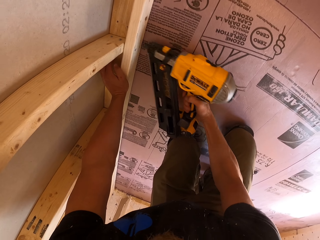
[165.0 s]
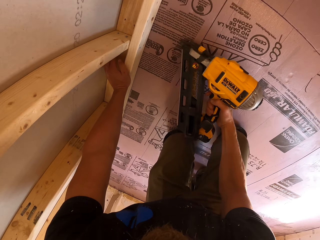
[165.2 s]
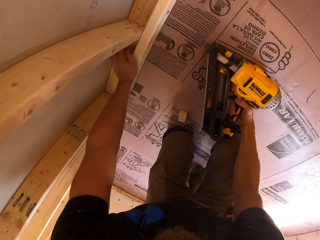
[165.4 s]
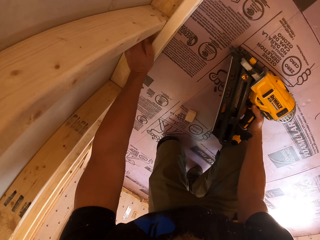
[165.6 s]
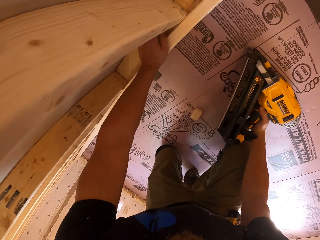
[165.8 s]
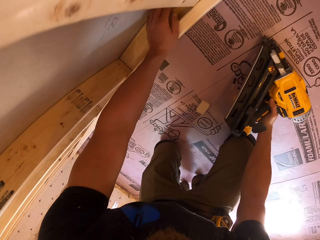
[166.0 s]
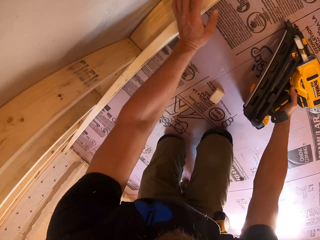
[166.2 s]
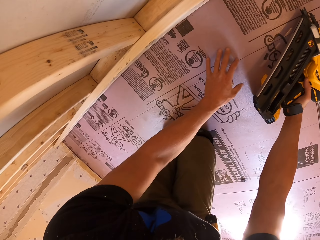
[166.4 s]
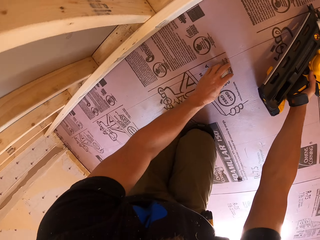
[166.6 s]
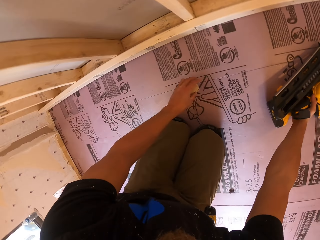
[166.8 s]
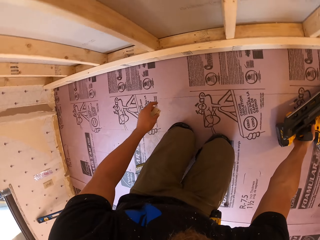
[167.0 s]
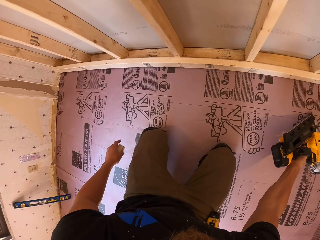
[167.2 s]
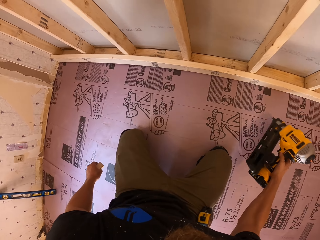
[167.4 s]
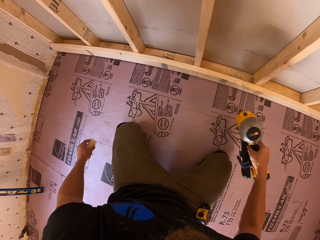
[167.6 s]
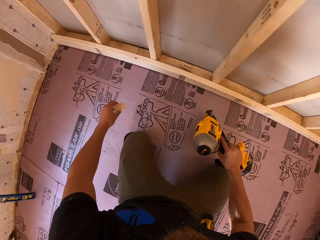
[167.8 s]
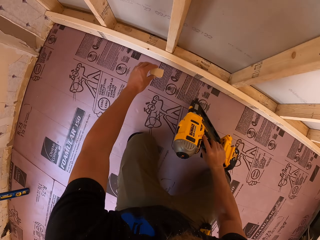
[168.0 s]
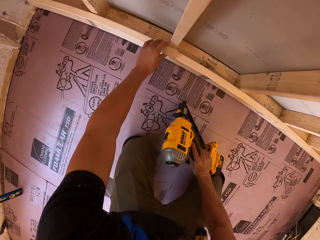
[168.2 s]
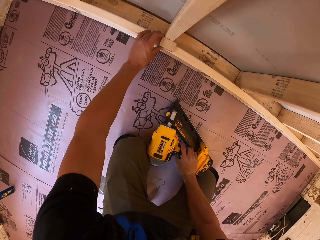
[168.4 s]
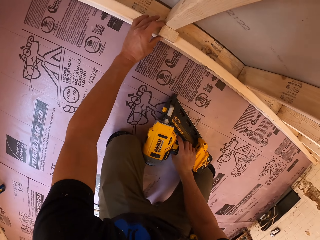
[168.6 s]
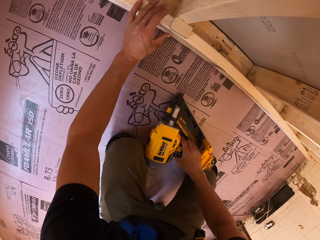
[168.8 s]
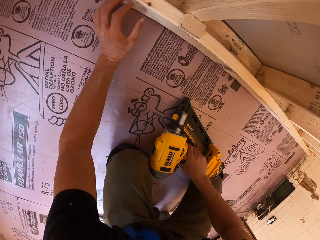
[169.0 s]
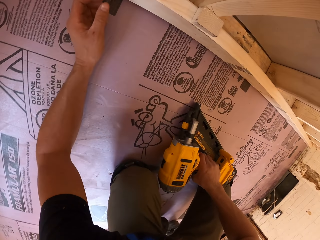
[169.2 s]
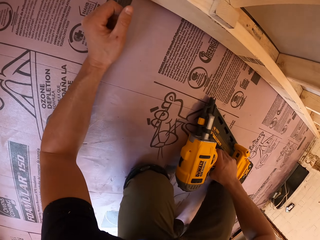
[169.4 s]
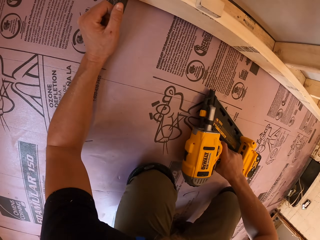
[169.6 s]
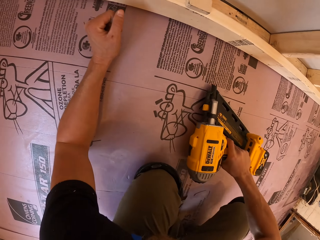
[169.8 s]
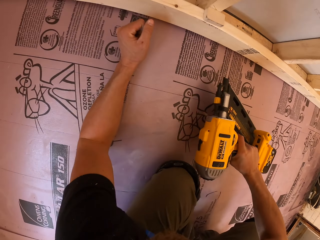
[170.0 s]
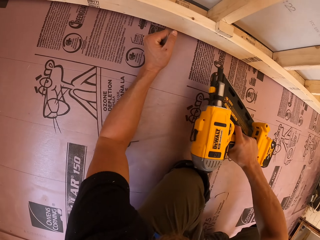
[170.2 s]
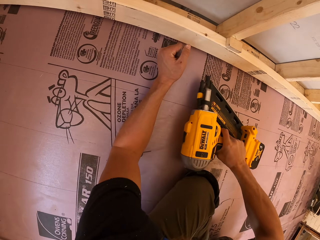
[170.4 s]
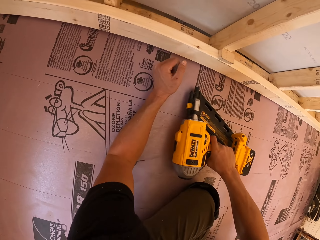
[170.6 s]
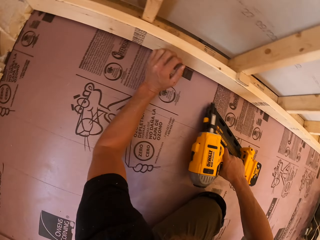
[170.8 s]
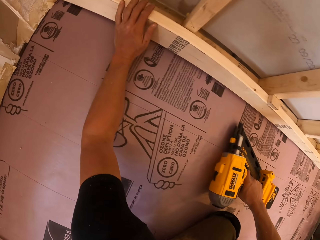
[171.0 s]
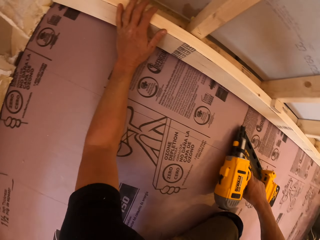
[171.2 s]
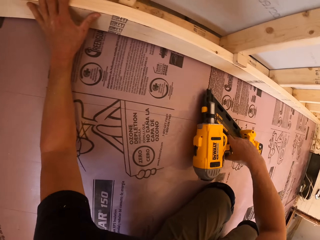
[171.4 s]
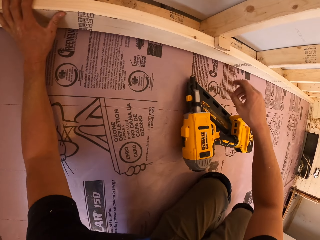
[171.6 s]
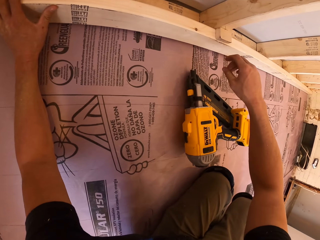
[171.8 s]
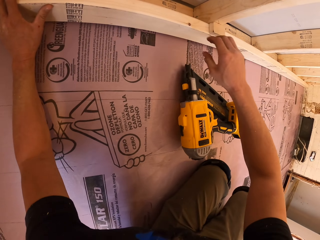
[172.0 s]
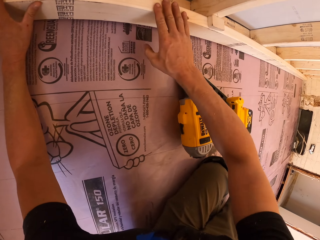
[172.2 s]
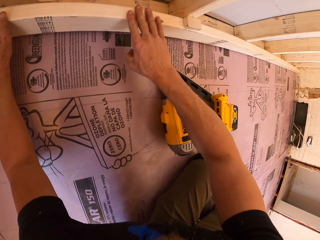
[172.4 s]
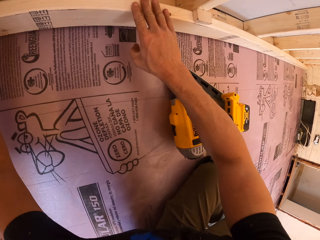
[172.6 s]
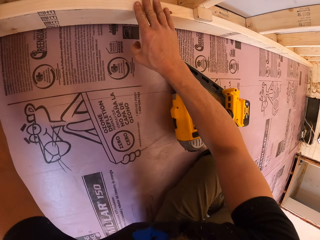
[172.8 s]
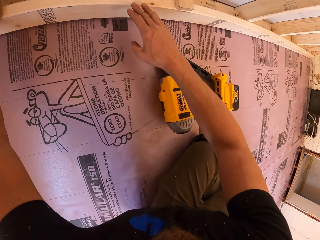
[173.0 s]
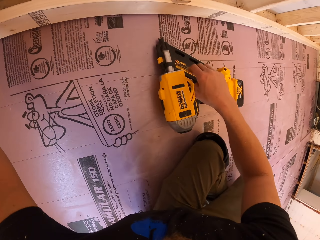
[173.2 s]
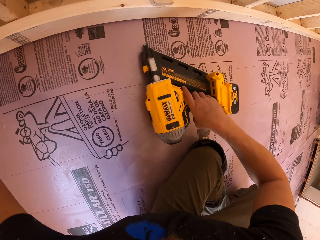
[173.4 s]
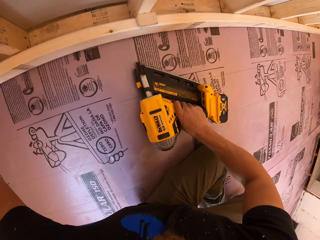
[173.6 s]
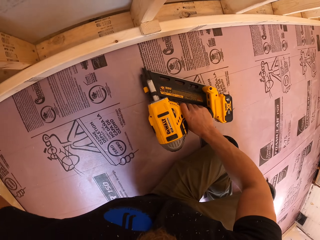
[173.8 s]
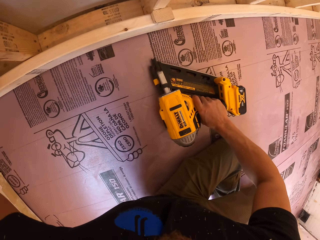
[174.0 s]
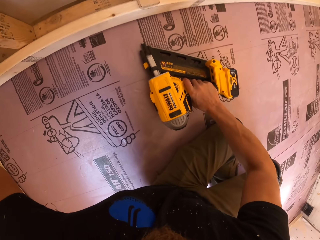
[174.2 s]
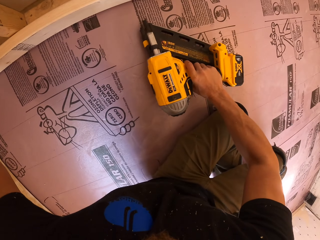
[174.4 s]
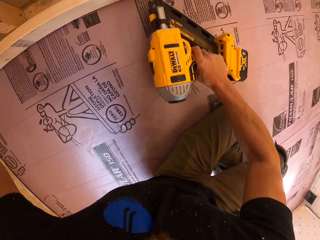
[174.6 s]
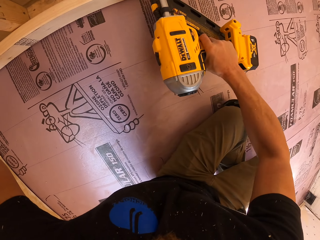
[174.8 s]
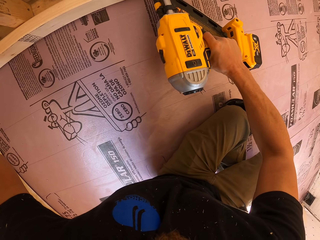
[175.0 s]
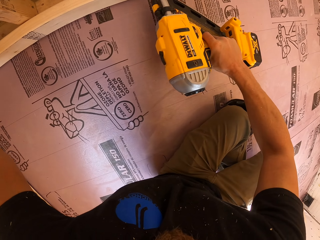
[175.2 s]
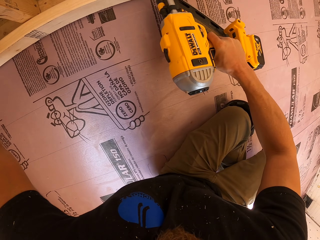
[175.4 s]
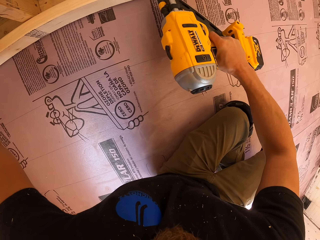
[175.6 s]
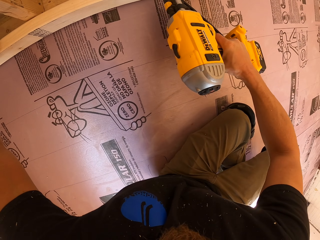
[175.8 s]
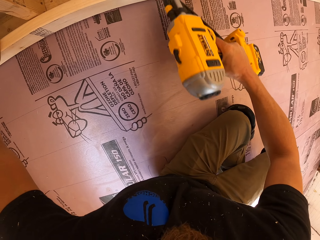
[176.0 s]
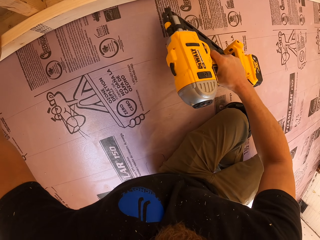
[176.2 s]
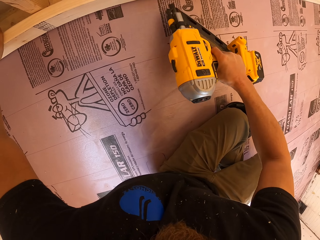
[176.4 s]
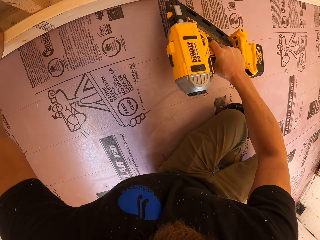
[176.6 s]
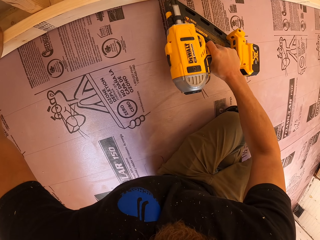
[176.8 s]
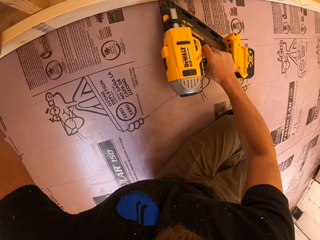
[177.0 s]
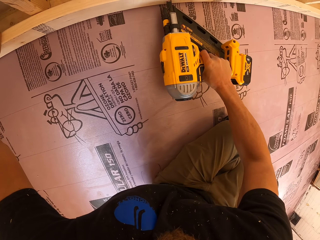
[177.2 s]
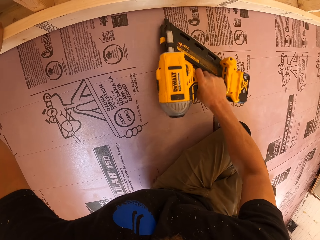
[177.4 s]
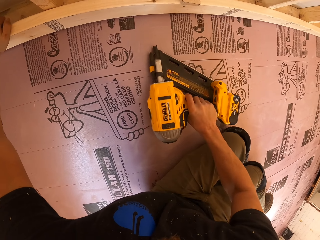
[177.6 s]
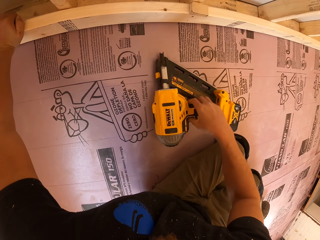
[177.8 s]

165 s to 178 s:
The camera wearer places the drill on the floor. They move. They take the piece of wood from the floor. They put the piece of wood on the timber. They place the drill on the floor. They place an arm on the floor. They pick the drill from the floor. They place the drill on the floor. They align the wood with a hand. They hold the timber. They align the wood with hands. They pick the drill from the floor. They drill the wood with the drill. They drive the nails into the timber with the nail gun.

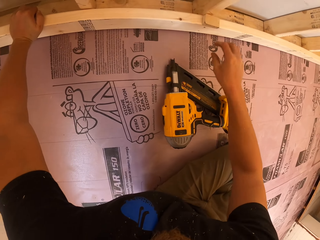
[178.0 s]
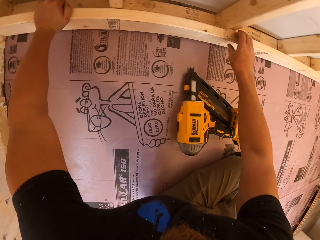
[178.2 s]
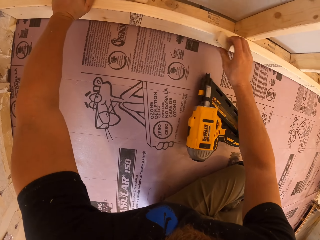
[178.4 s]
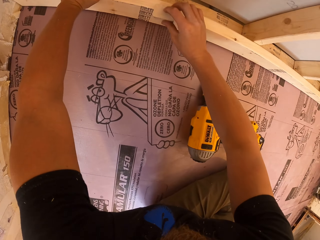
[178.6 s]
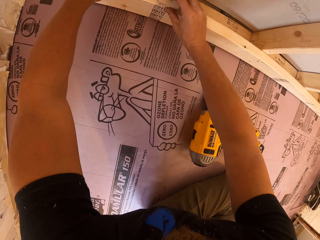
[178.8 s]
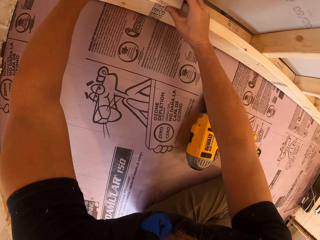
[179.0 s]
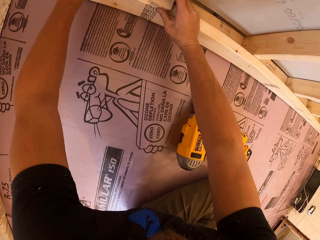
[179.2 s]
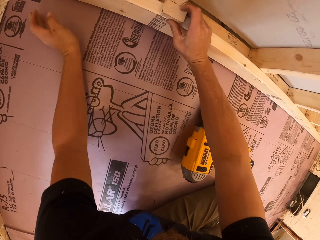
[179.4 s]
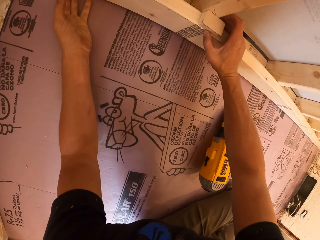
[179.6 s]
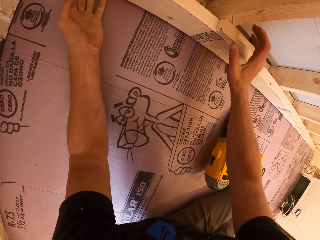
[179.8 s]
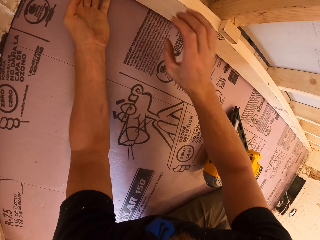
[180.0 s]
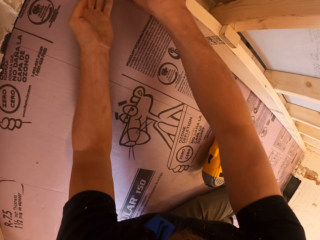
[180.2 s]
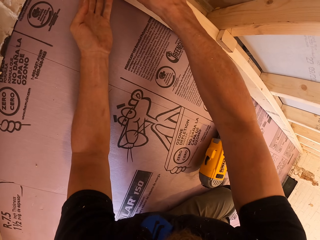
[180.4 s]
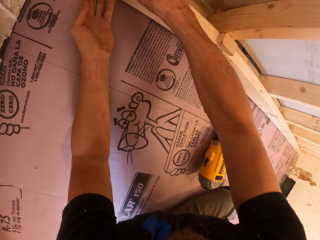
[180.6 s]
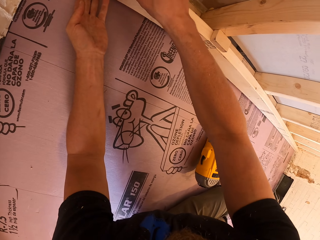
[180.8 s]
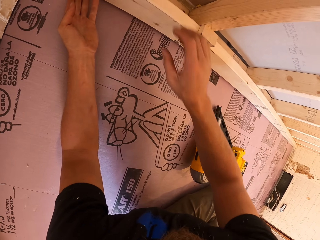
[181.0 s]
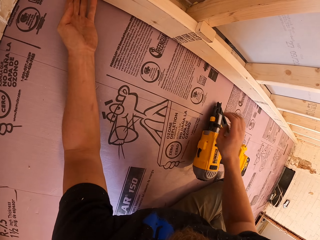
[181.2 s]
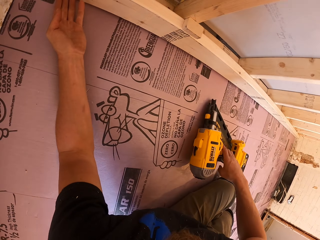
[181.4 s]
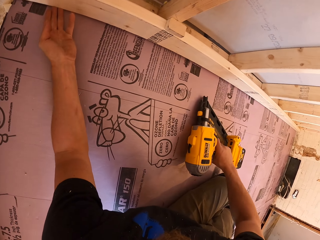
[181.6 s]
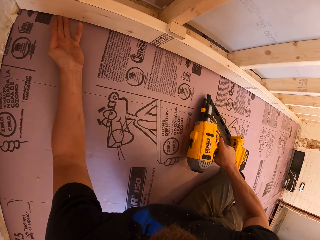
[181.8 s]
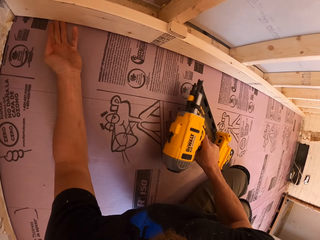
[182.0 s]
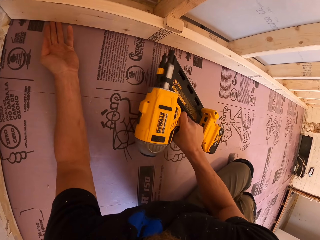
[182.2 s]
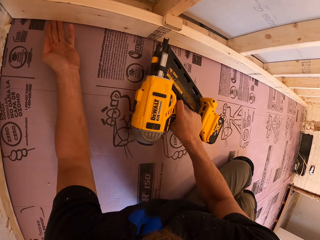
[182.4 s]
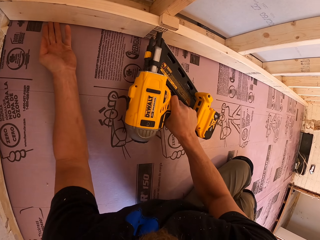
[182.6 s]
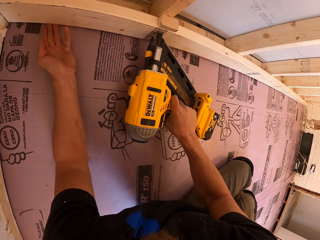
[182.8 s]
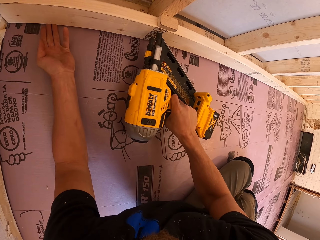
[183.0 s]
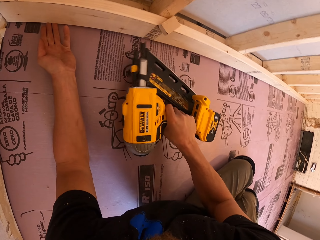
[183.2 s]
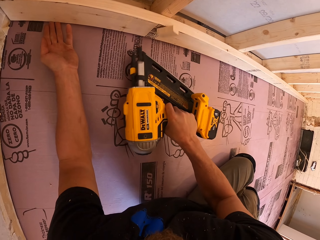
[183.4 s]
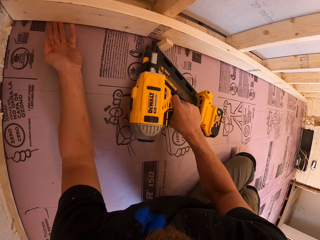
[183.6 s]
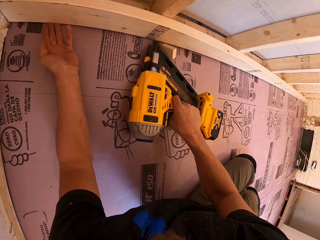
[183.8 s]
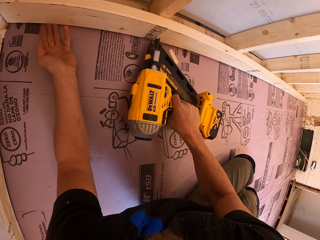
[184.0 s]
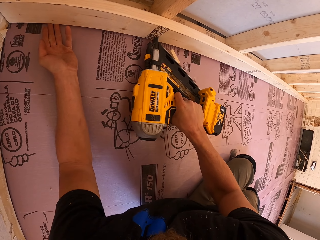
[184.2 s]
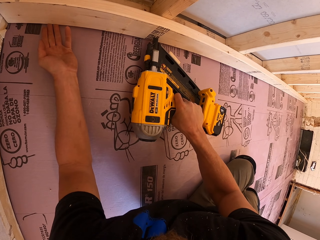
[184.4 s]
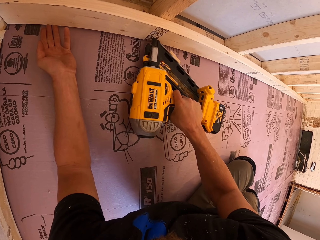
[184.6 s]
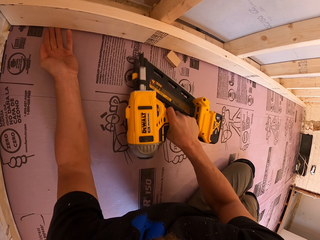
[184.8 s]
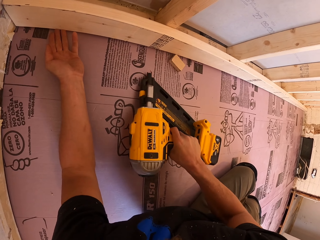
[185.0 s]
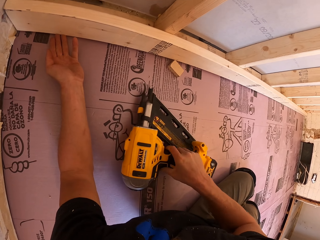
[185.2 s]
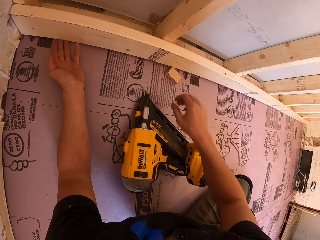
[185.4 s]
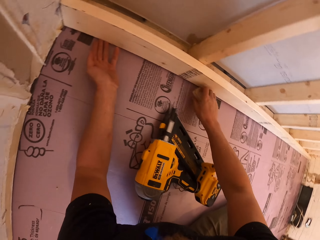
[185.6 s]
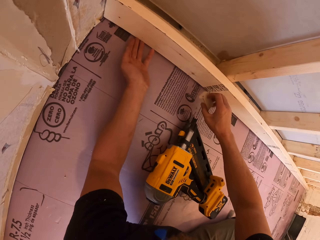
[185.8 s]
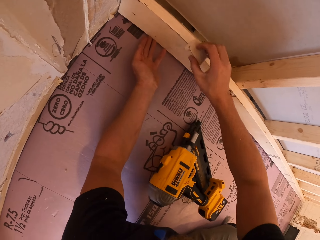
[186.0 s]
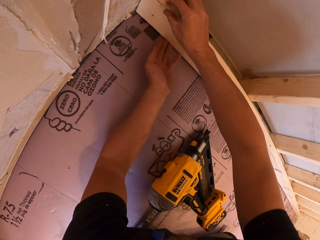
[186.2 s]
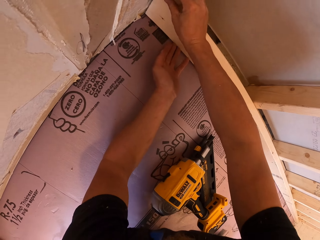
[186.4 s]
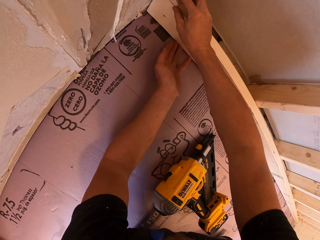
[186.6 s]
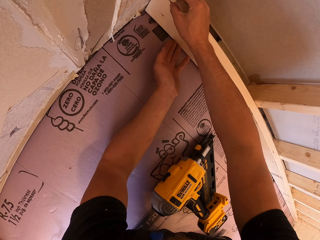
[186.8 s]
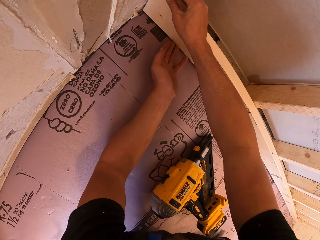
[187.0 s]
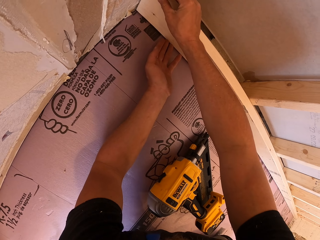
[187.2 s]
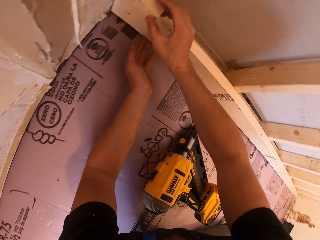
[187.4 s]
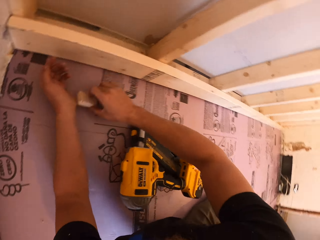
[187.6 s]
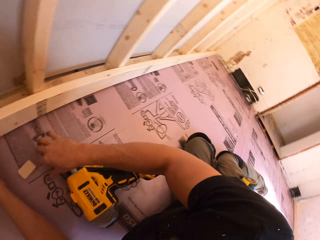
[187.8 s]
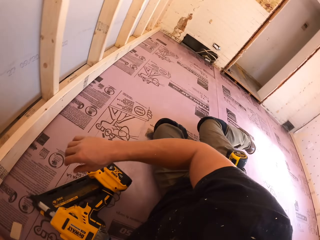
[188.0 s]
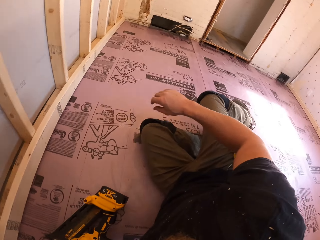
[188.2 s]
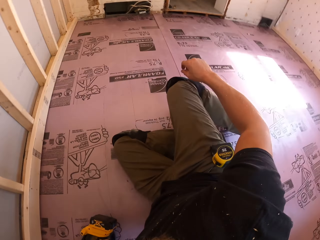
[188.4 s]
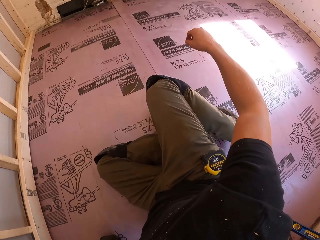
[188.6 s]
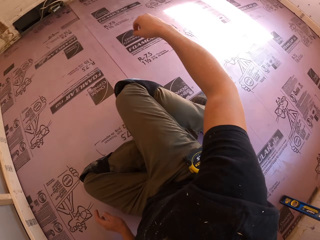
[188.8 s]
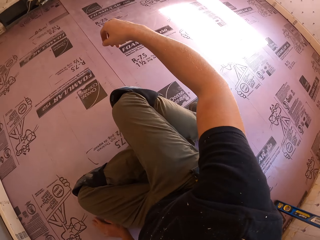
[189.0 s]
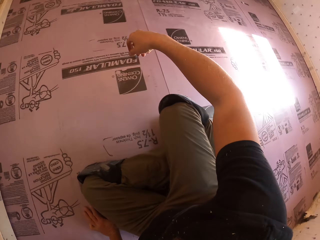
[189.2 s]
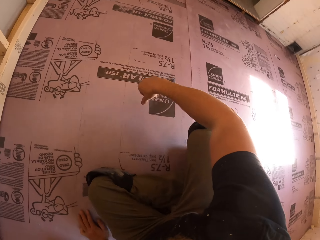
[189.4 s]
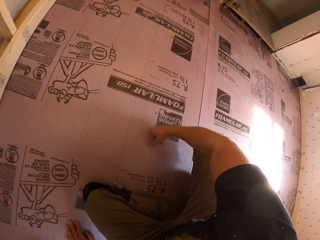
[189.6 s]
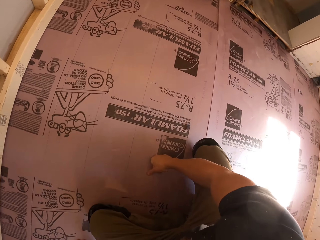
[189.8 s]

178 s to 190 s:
The camera wearer puts the nail gun or drill on the floor. They pick up wood from the wood. They move the piece of wood on the timber. They place the wood on the wood. They place a hand on the floor and align the wood with the hand. They take the nail gun from the floor and drive the nails into the timber with the nail gun. They place the drill on the floor. They place the drill on the floor again. They take the piece of wood from the floor and put the piece of wood on the timber. They drop the piece of wood on the floor.
